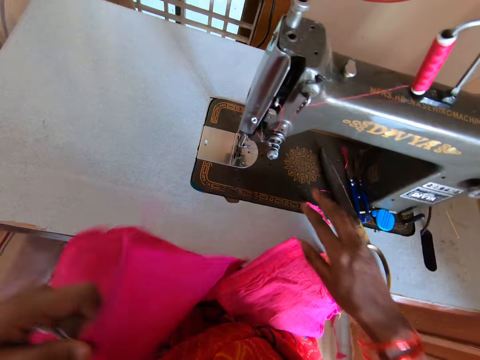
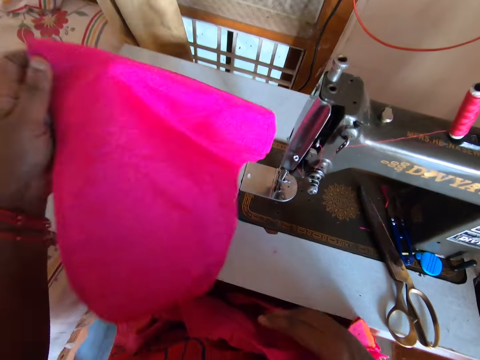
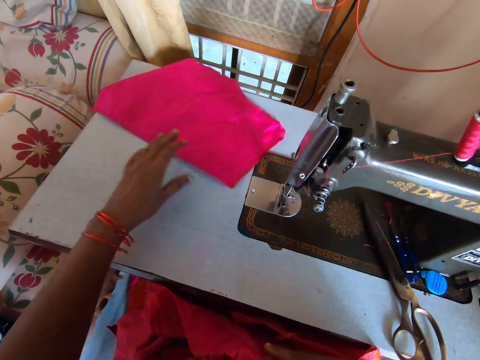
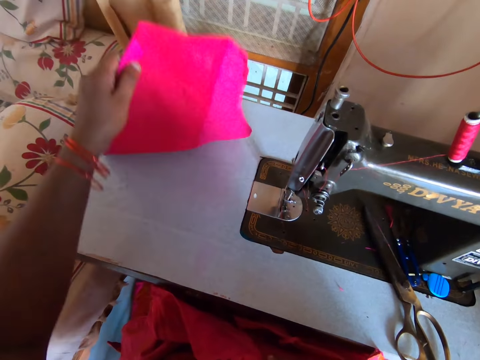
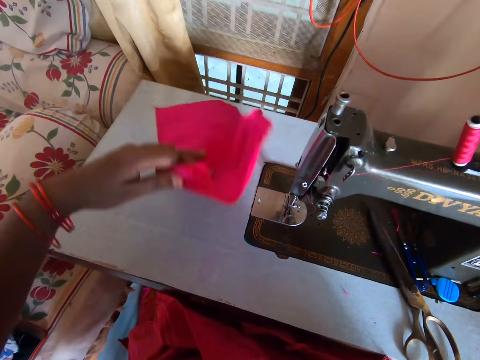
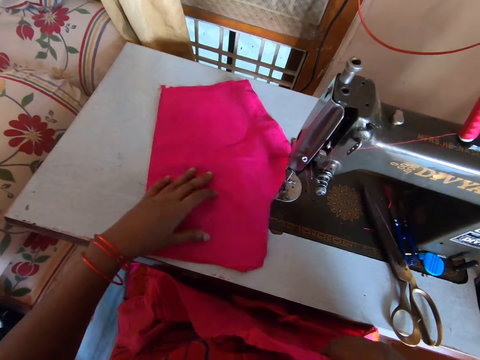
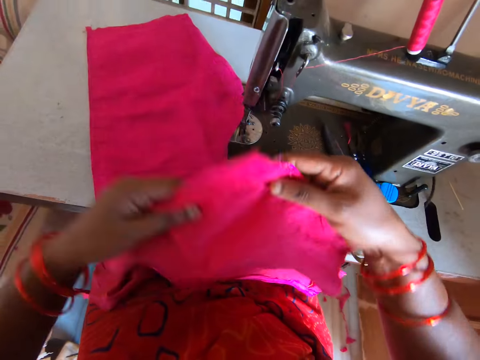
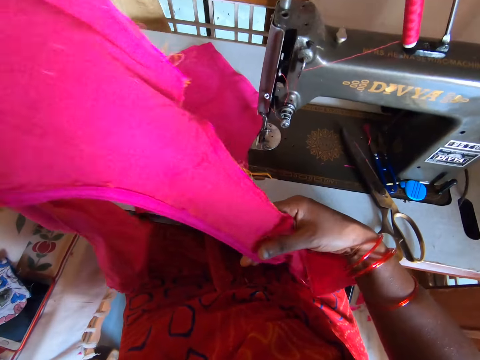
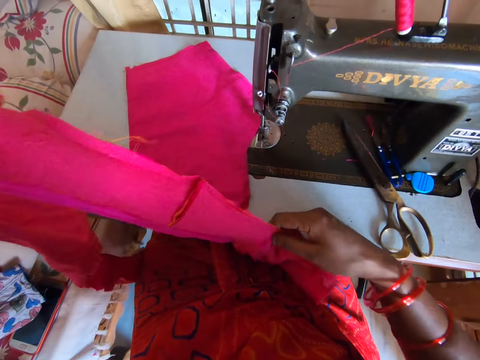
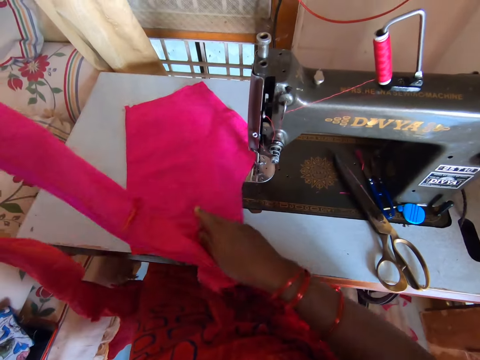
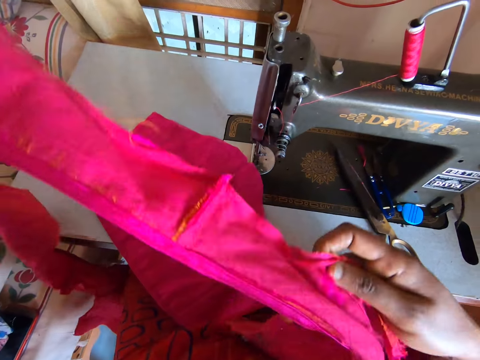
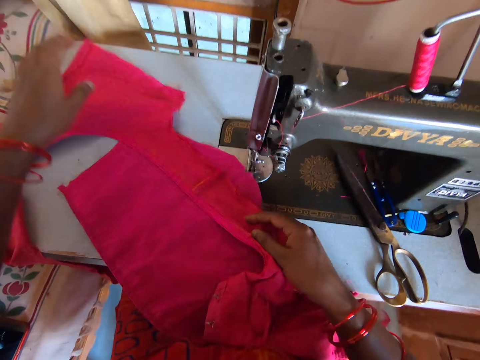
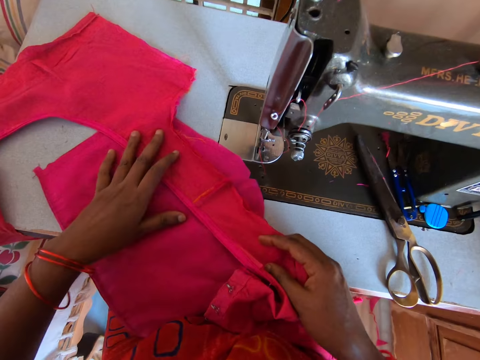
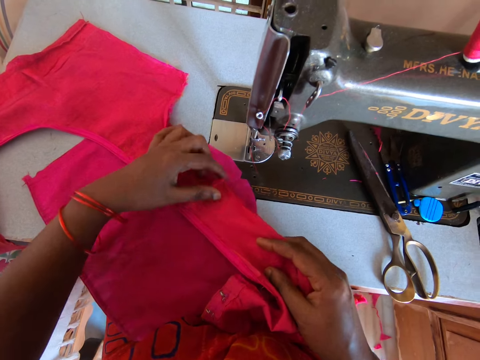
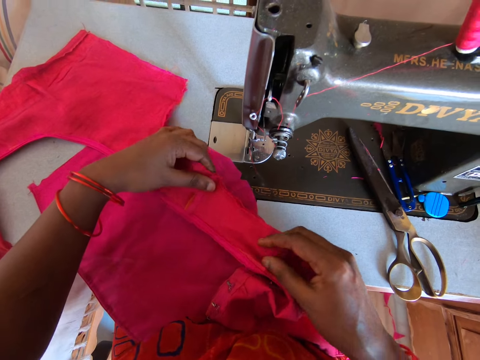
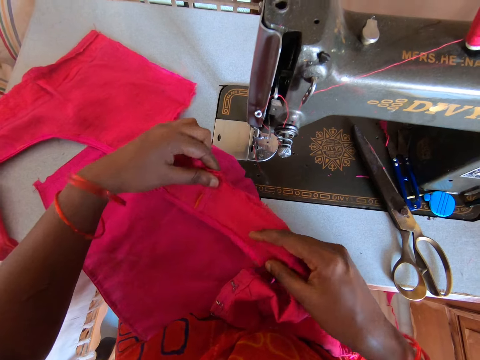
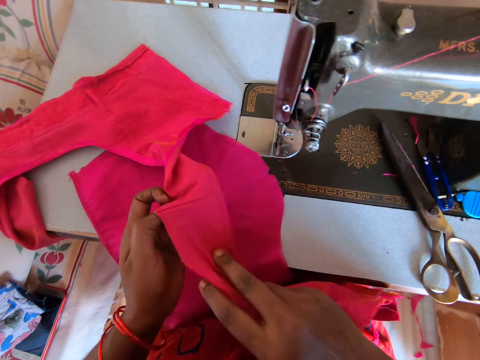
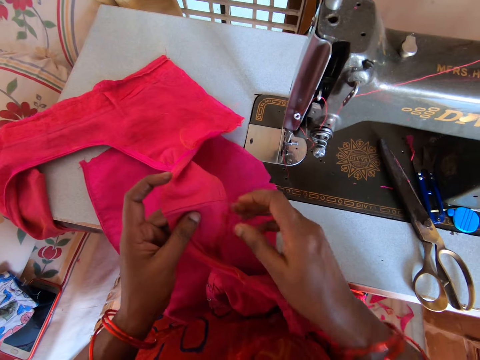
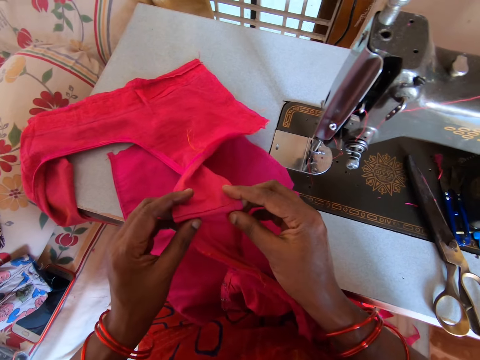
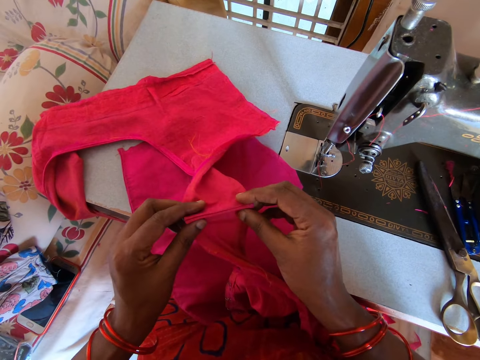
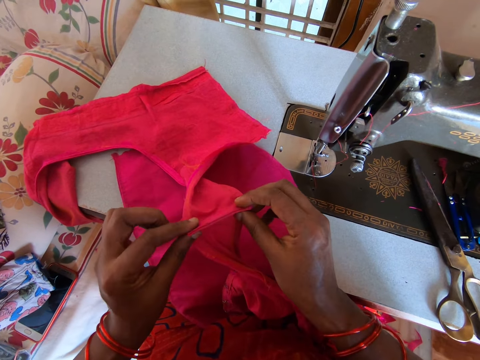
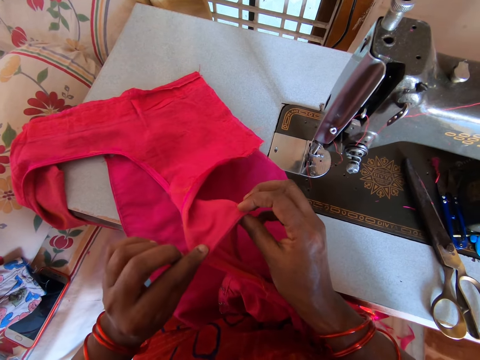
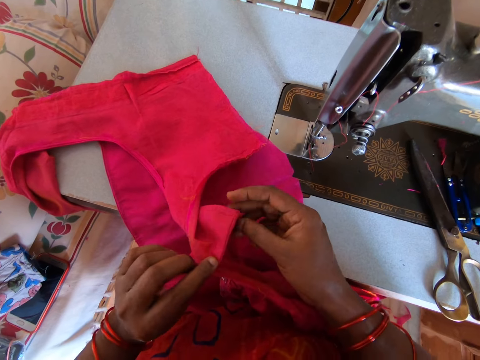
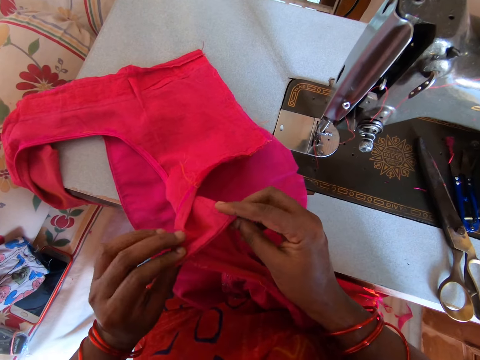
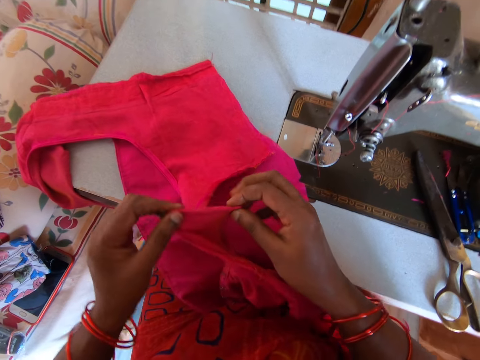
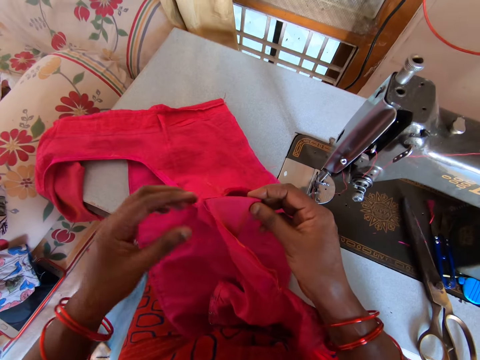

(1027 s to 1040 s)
The camera wearer places the scissors on the table. They place a piece of clothing on a sewing machine frame. They lift the clothing. They place the clothing in the table. They lift the clothing. They sort pieces of clothing. They place the clothing in the table. They turn the clothing. They fold the clothing.

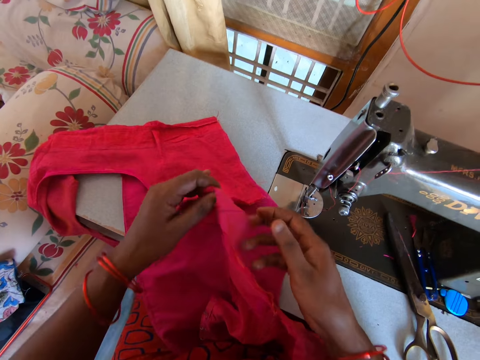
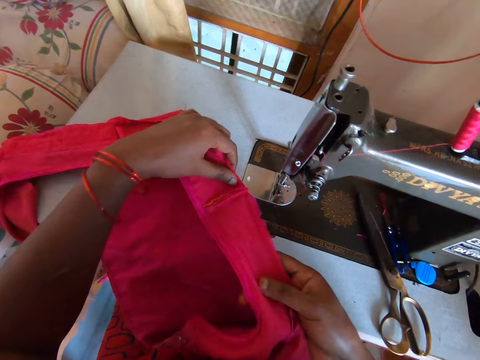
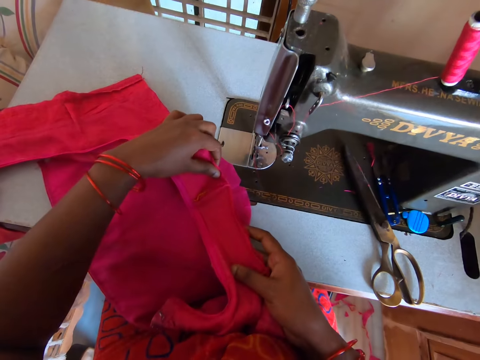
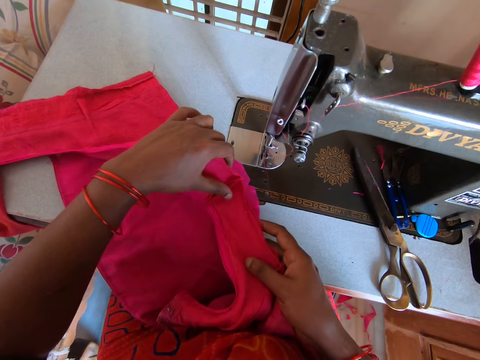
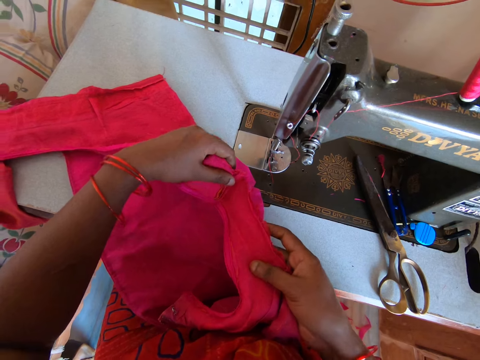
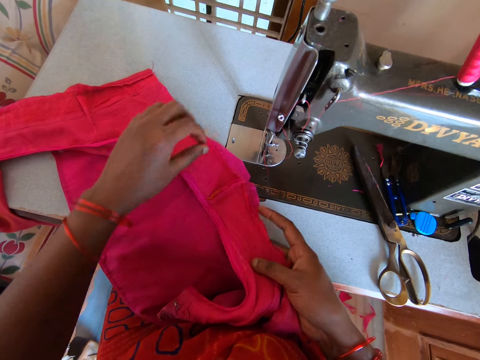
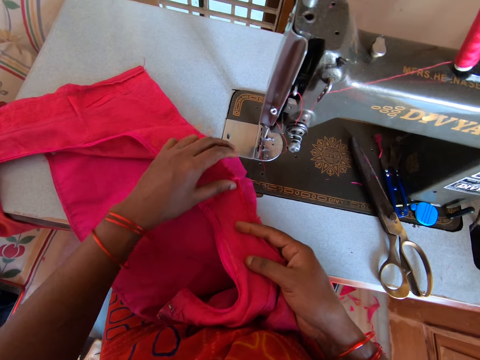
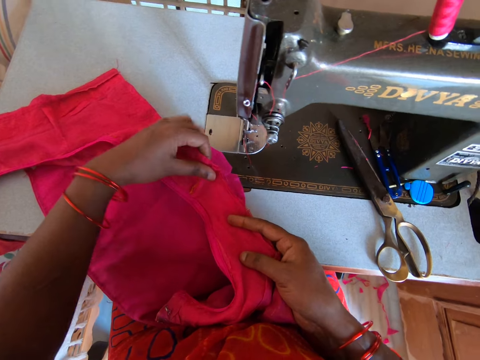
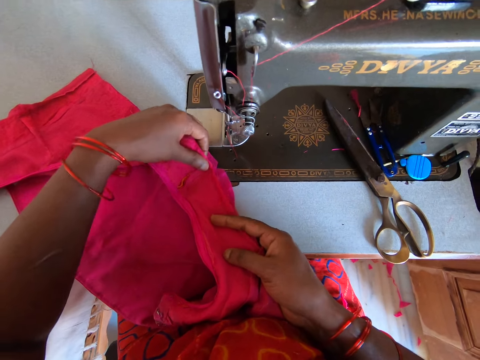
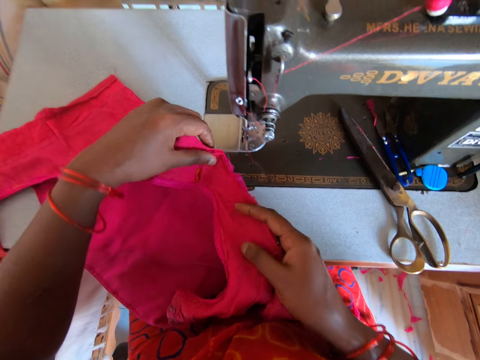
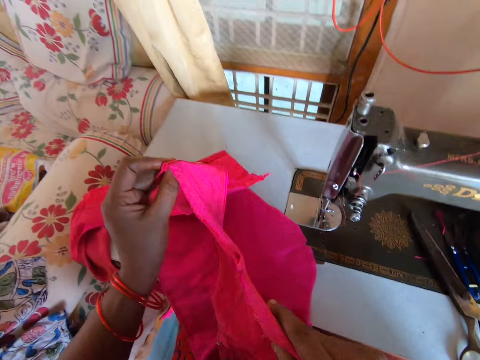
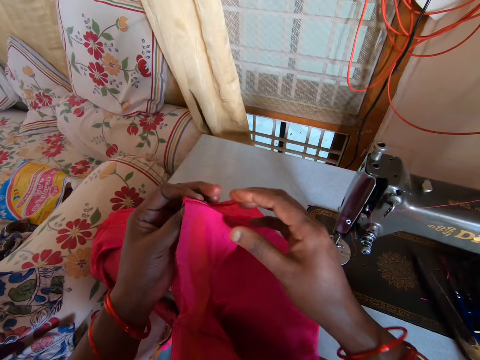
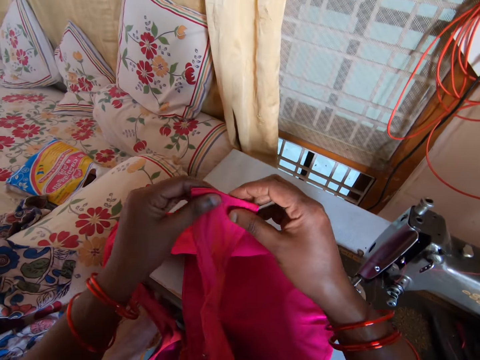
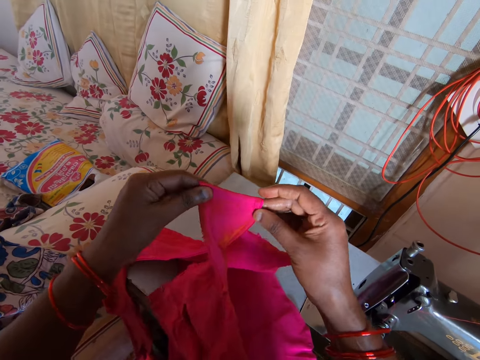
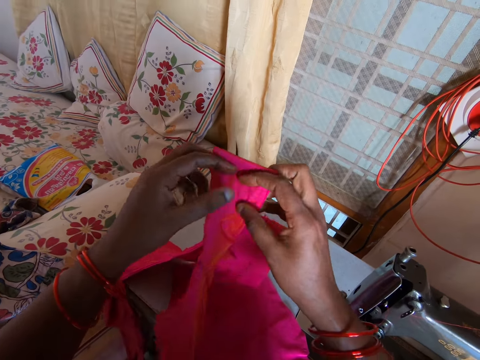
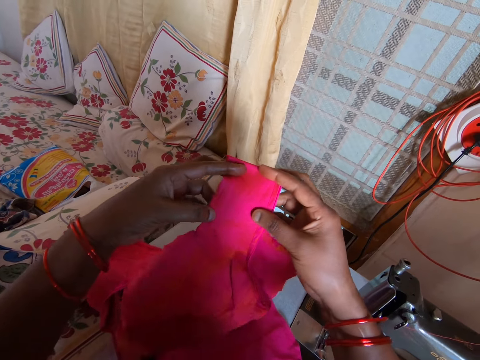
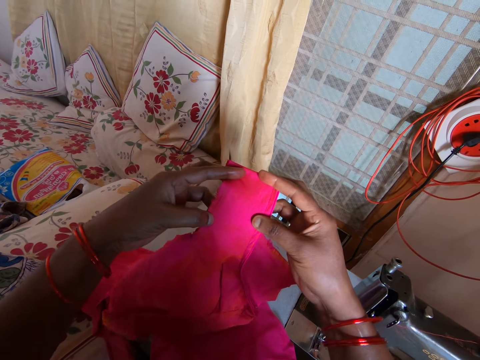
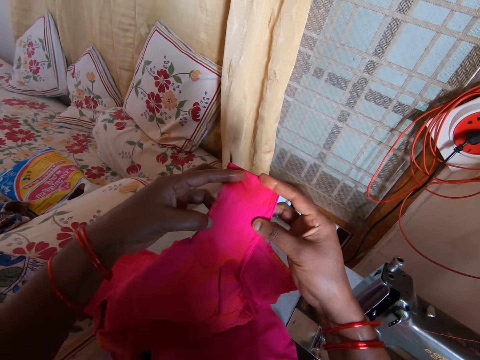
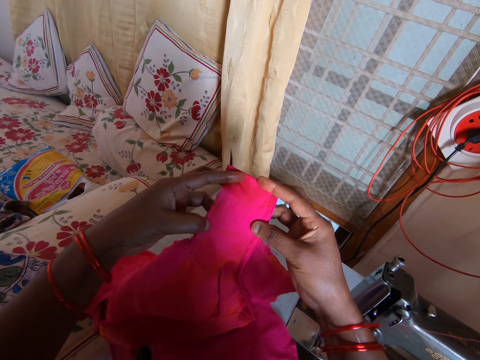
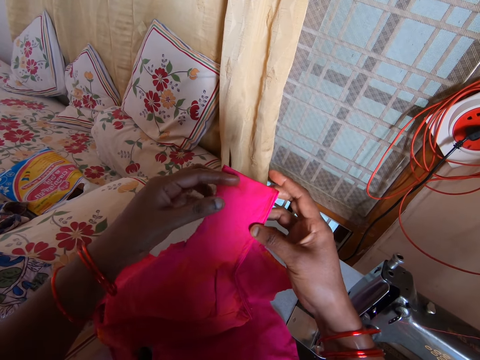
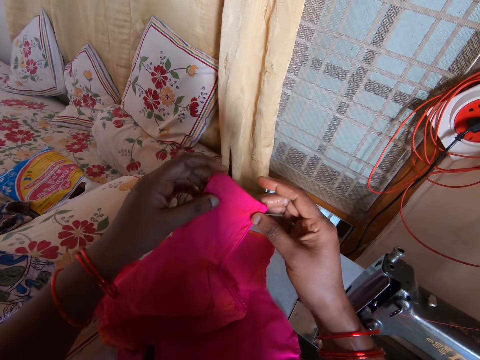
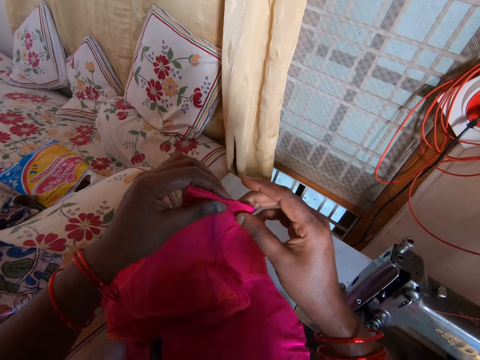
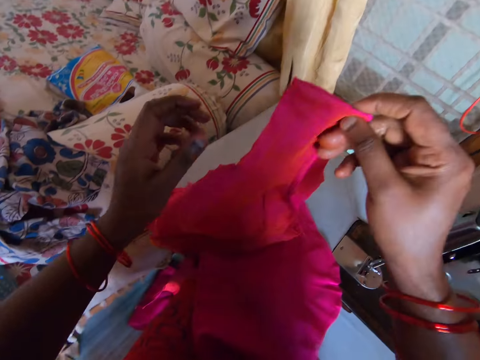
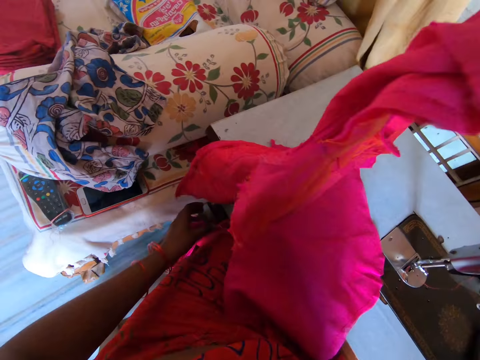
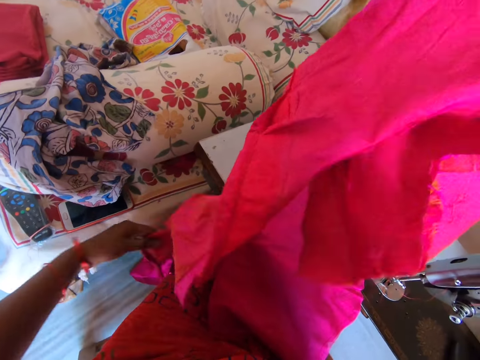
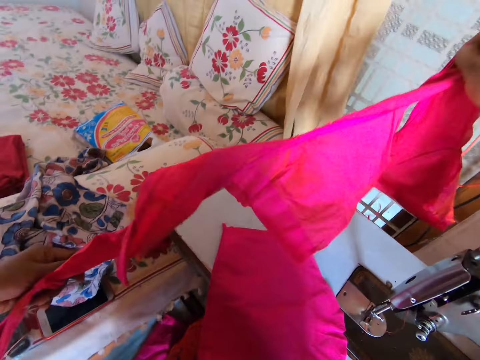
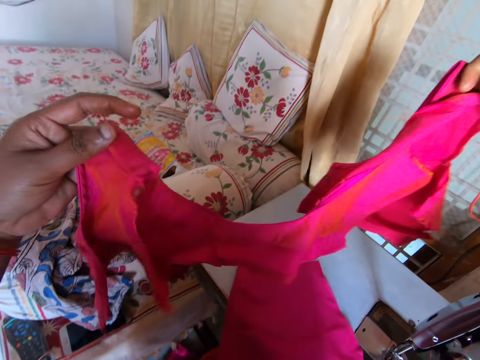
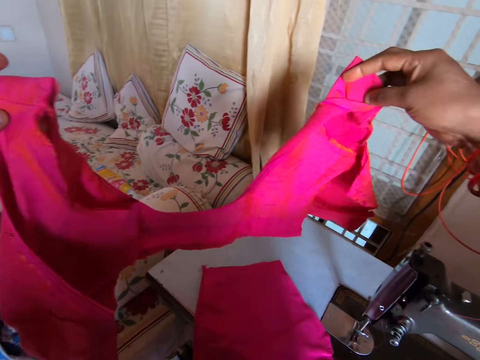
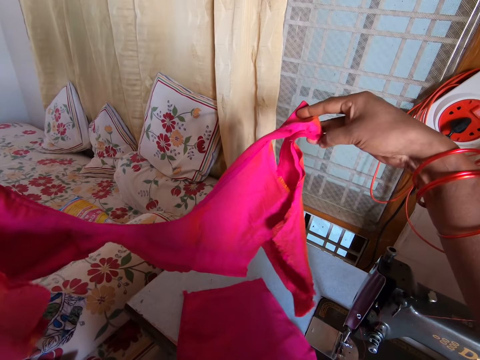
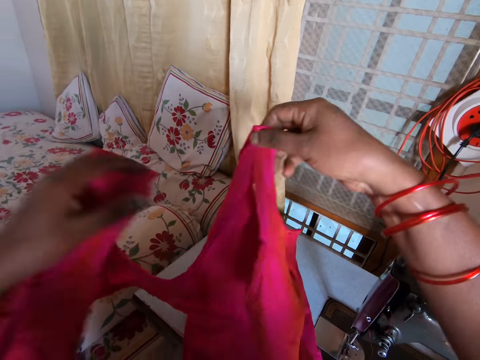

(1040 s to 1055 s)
The camera wearer turns the clothing. They place the clothing in the machine. They adjust the clothing. They lift the clothing. They stare at the clothing. They pick up the lower end of the cloth with the left hand. They shake the clothing.
